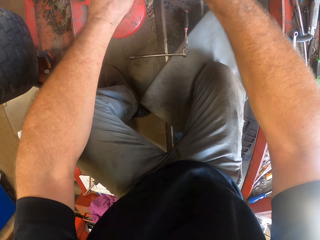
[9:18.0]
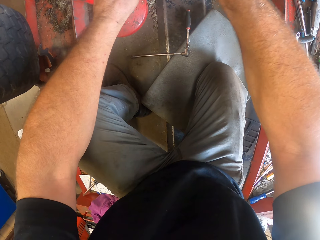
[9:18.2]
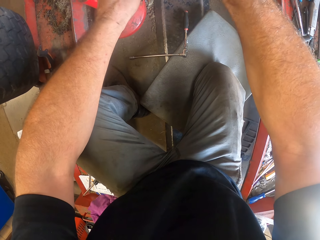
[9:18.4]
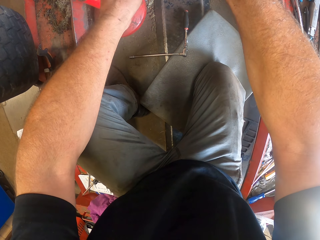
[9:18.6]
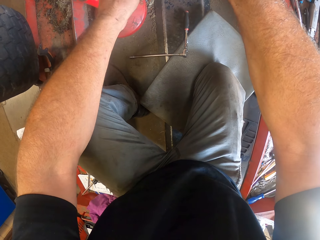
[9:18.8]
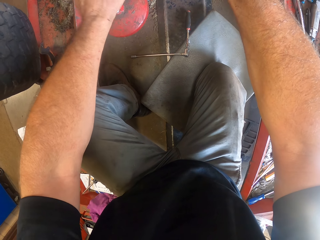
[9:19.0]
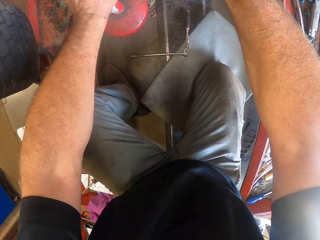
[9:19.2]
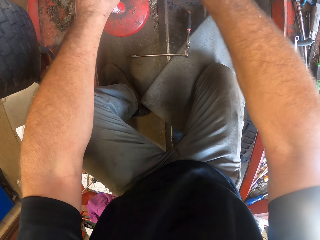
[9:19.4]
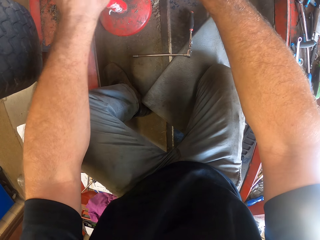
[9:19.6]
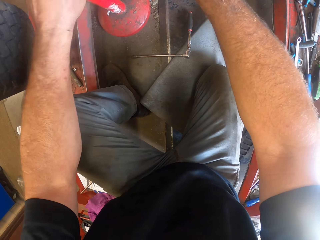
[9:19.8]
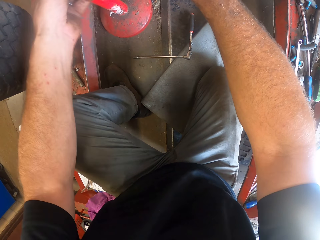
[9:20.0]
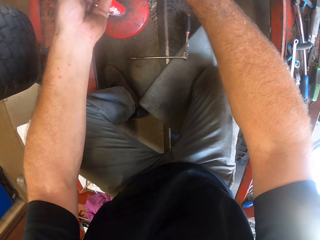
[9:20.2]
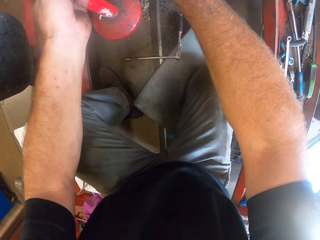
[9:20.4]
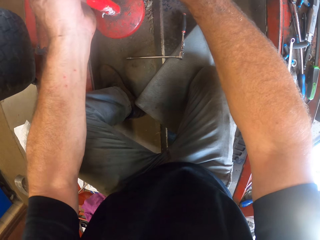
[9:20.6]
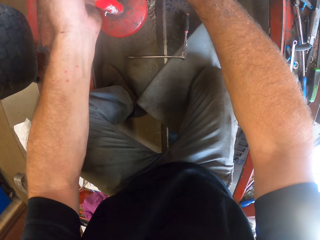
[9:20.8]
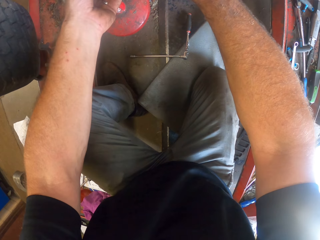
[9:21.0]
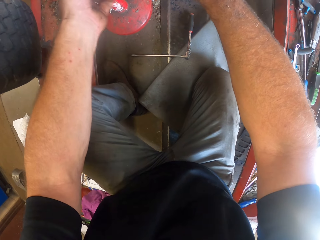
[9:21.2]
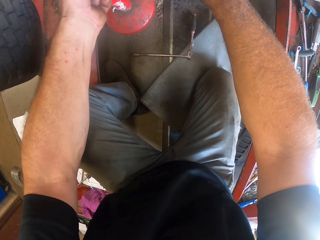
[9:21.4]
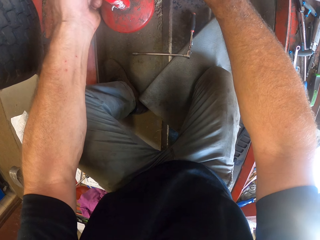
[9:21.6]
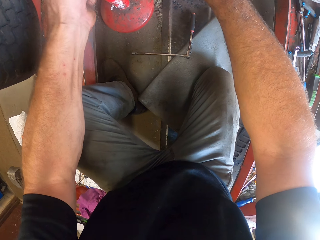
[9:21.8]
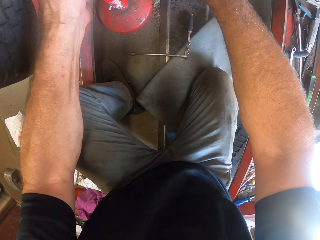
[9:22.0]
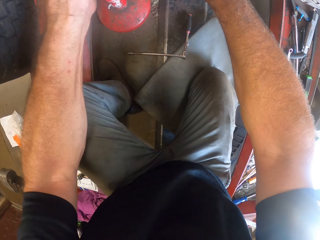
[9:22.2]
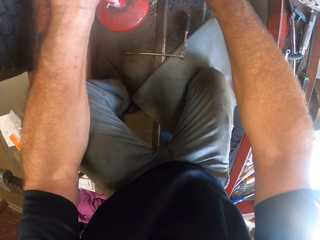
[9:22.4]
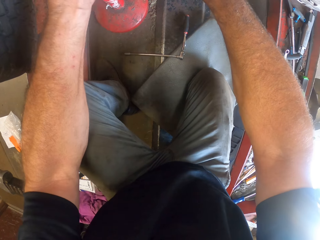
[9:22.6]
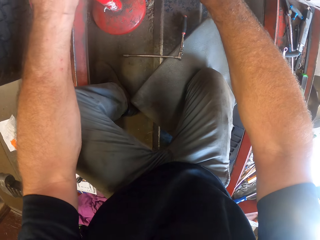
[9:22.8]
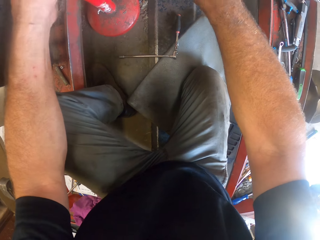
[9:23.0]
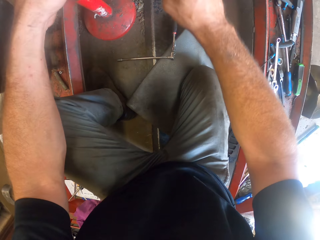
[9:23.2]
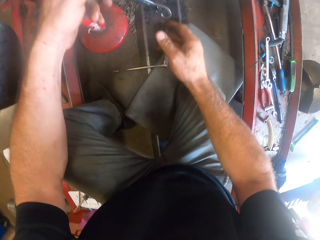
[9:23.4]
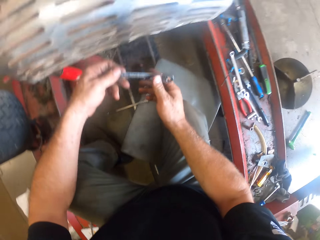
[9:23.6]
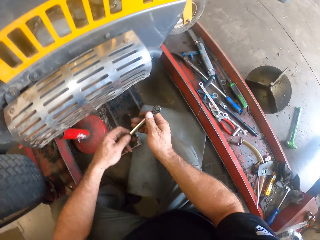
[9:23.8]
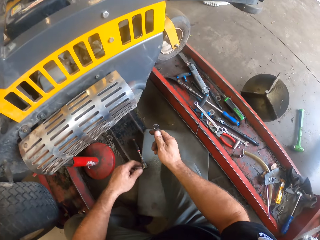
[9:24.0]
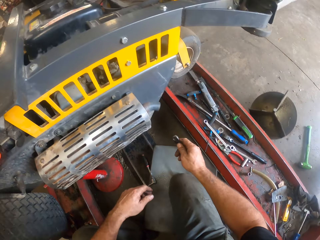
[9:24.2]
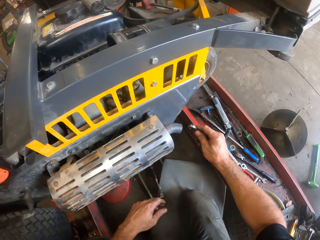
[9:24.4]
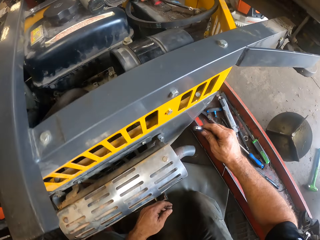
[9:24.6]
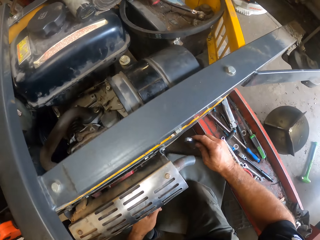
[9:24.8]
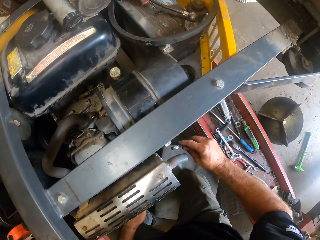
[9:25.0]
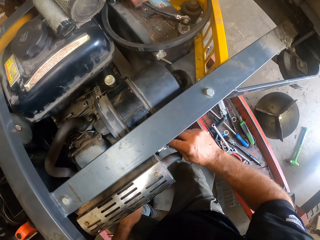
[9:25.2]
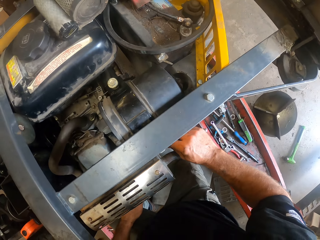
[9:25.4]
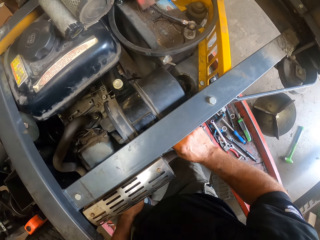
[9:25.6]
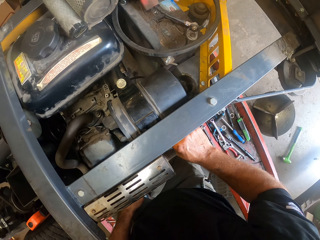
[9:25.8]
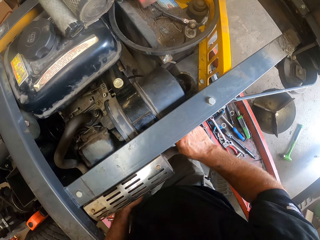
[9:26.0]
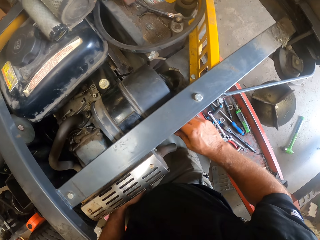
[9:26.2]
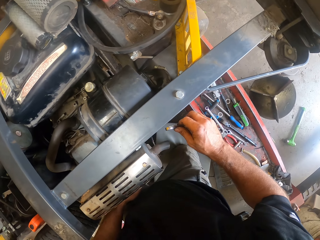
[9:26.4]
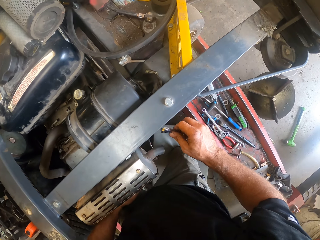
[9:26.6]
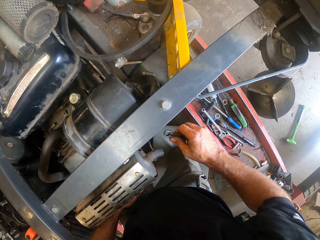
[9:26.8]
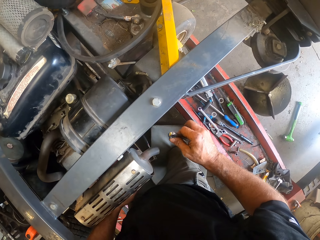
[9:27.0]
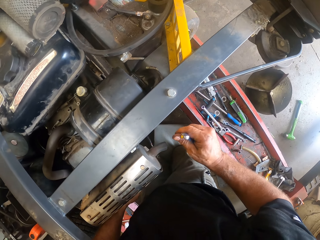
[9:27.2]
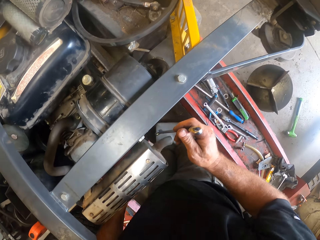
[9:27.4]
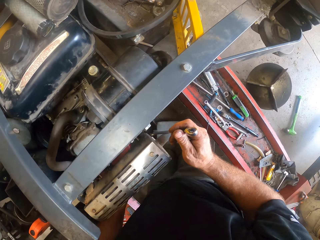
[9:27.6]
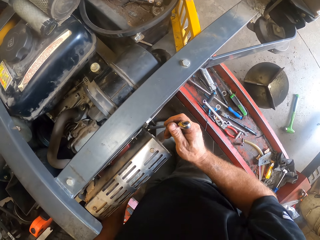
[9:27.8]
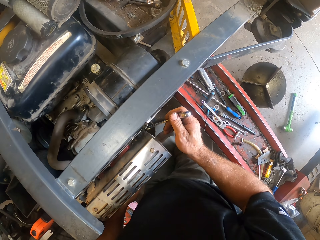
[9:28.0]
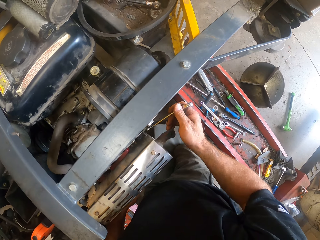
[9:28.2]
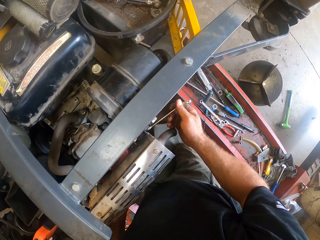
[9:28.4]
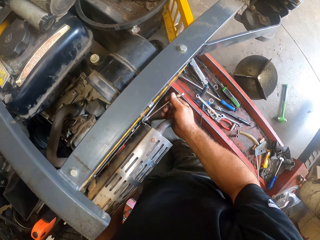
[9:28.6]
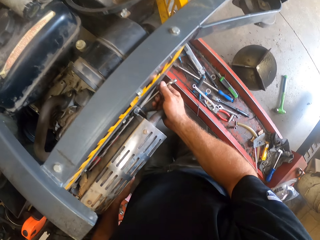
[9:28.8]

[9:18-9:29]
The camera wearer holds the spanner. They tighten the nut with the spanner. They hold the spanner.

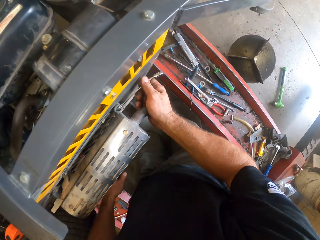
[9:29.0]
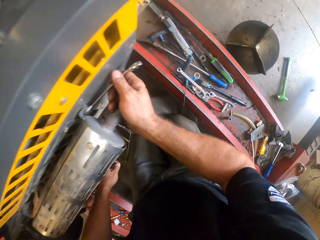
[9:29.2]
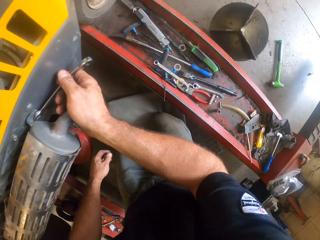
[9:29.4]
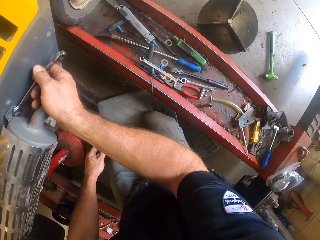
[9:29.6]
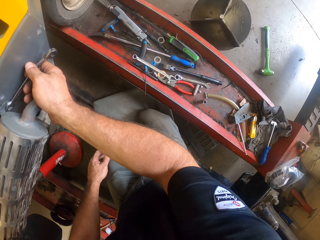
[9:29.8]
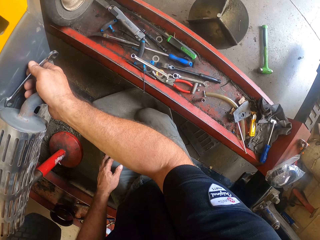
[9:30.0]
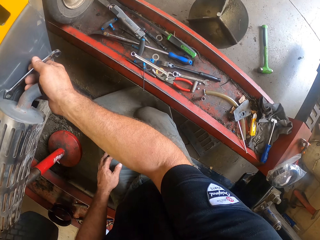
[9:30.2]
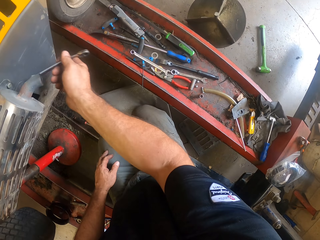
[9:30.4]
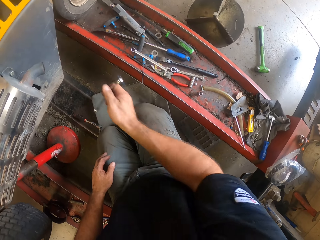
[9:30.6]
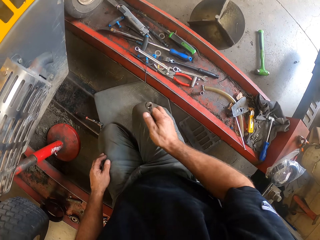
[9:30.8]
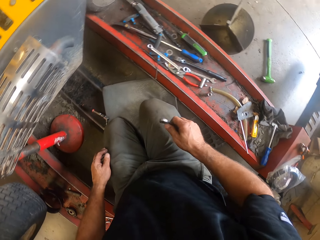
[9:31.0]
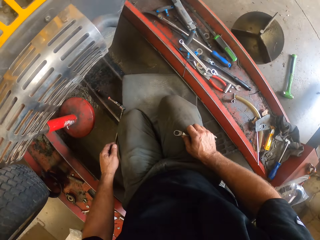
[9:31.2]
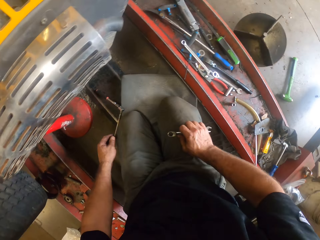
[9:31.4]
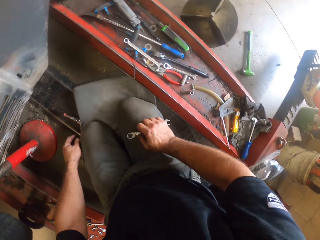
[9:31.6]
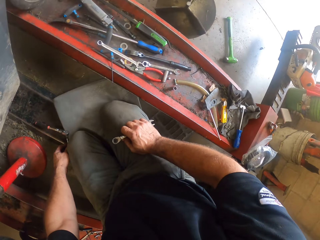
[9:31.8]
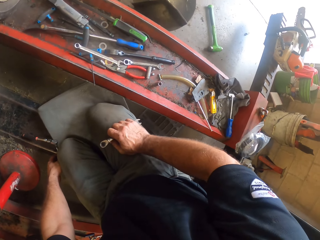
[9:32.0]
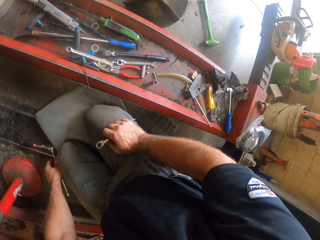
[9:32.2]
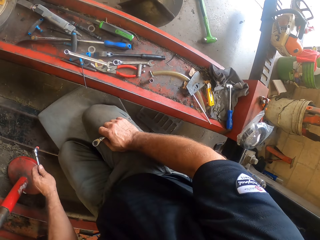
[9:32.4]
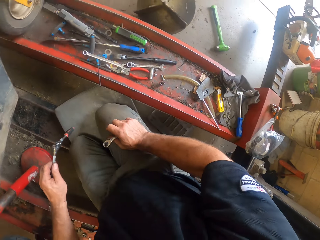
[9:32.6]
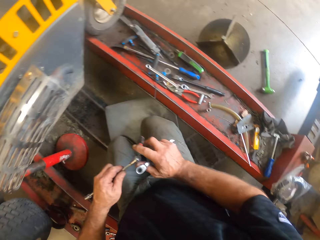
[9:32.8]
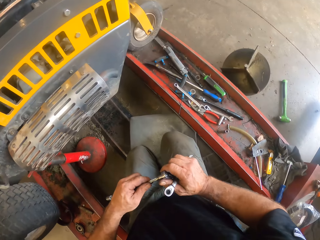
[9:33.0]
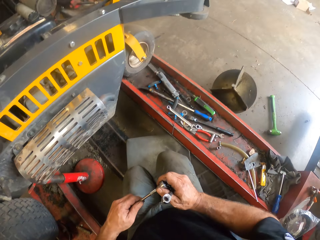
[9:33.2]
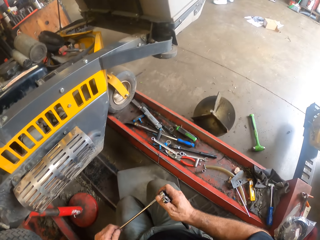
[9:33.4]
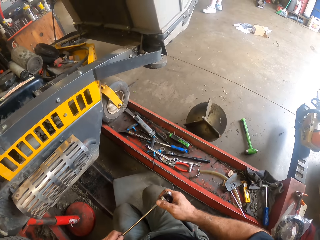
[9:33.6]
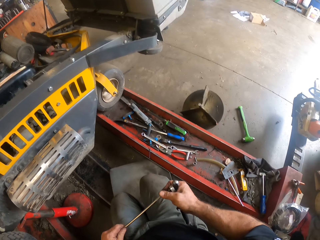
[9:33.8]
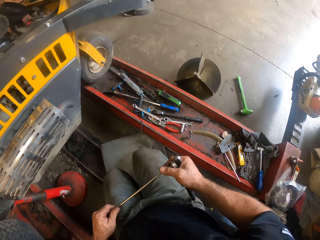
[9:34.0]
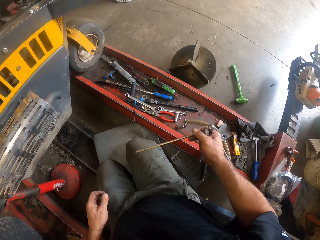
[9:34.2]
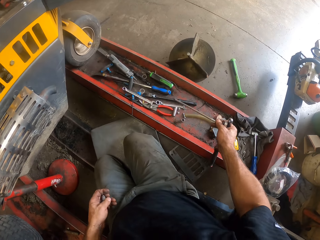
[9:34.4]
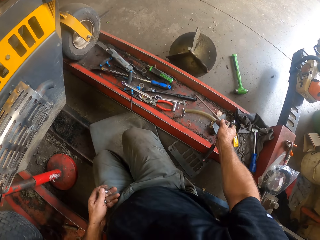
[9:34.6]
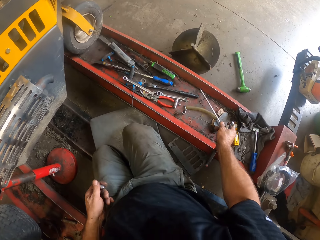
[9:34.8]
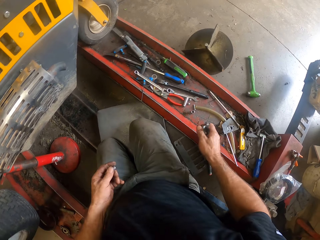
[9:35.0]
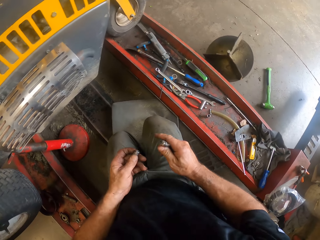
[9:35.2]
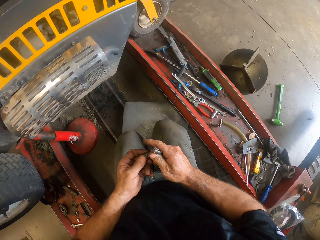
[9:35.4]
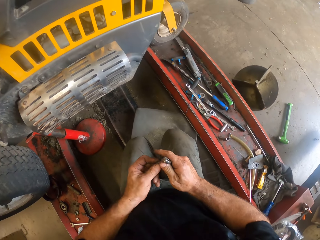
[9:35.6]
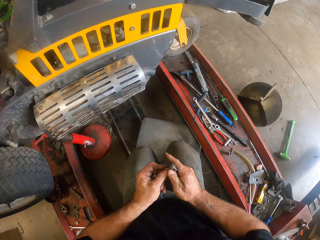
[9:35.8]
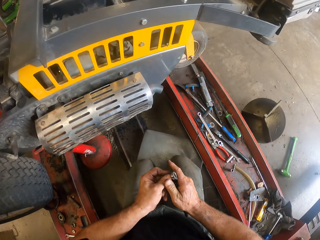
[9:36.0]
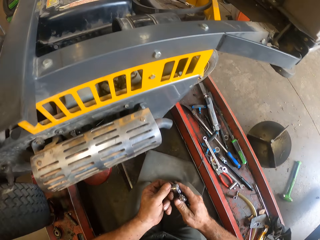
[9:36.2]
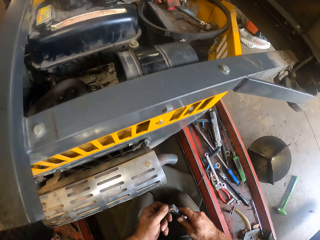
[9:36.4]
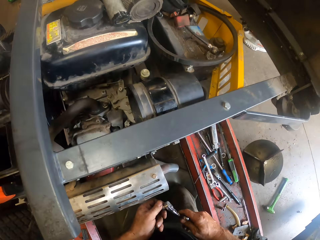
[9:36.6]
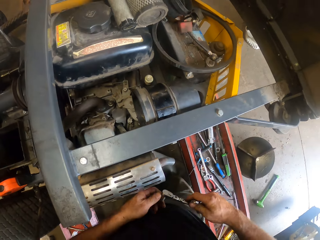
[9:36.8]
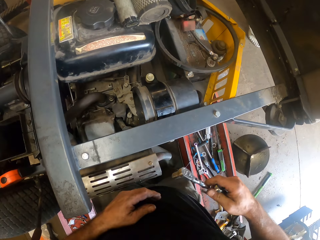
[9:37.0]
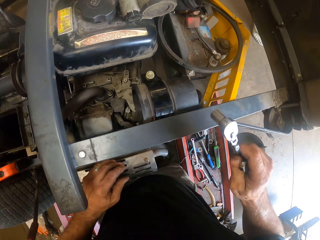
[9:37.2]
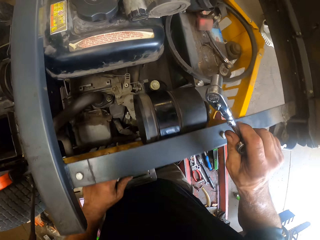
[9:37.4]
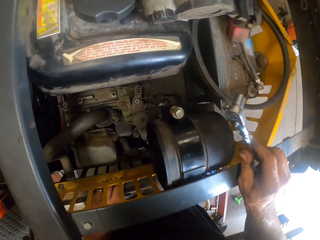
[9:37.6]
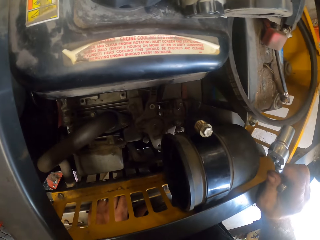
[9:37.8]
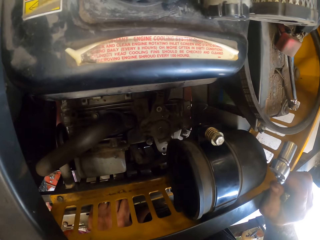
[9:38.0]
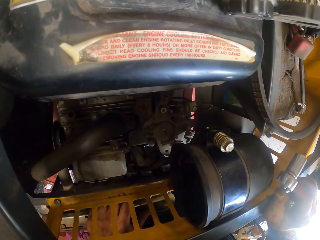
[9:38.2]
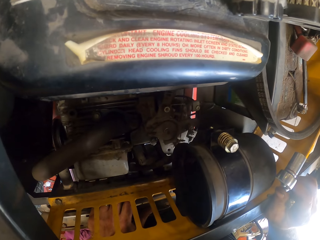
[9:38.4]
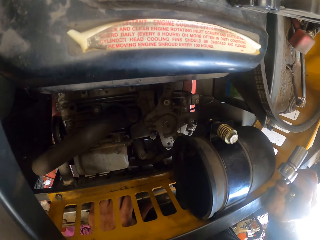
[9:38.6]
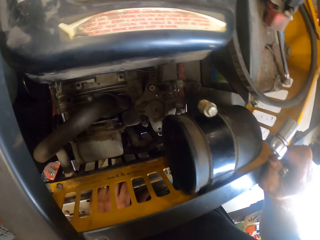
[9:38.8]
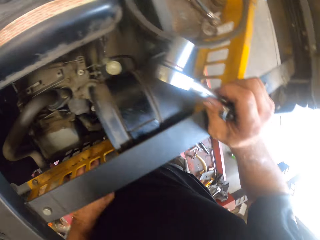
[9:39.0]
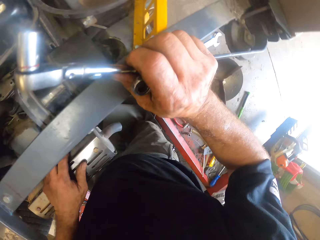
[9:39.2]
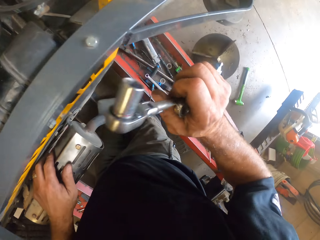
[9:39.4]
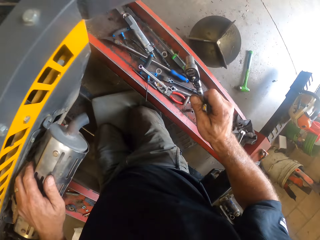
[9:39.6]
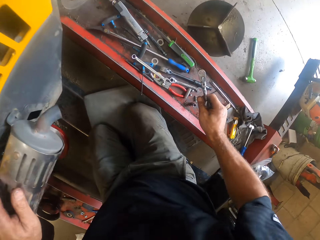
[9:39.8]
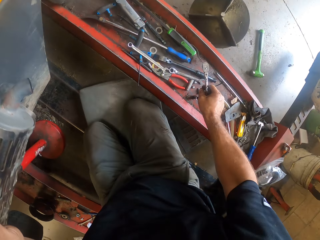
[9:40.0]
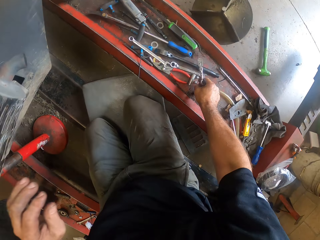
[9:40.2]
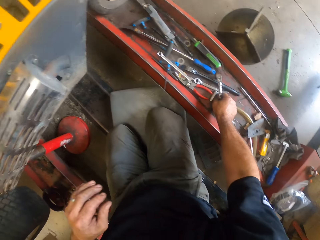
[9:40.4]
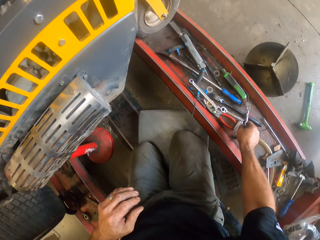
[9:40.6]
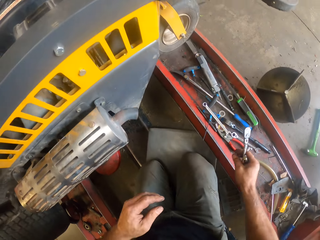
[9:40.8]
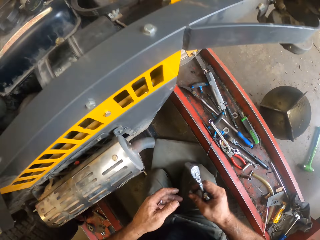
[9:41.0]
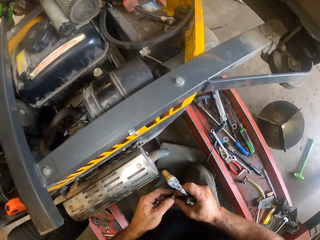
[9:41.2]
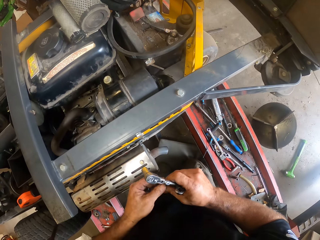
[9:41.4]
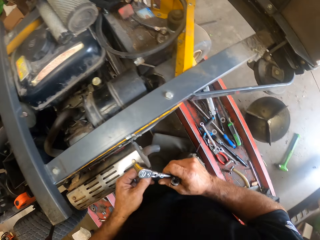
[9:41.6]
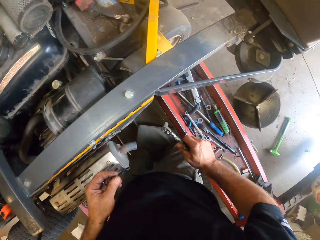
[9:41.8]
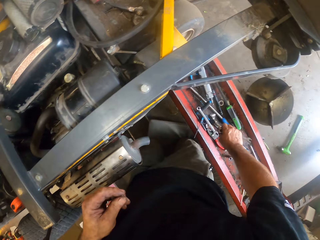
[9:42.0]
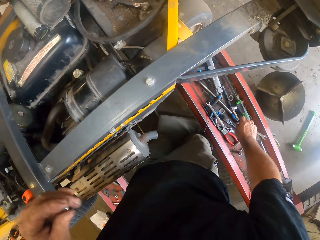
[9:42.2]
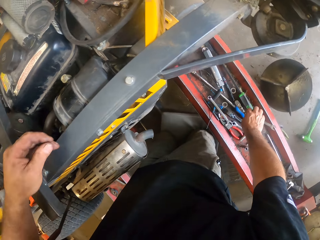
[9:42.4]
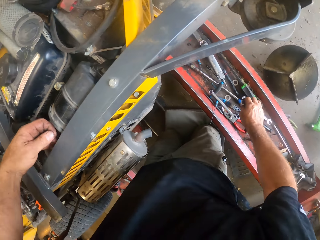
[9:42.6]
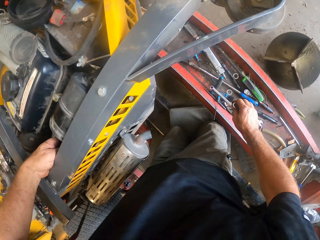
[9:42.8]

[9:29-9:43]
The camera wearer tightens the nut with a spanner. He stops tightening the nut. He picks the plug spanner in his left hand on the ground. He looks around the room. He removes a part of the plug spanner. He drops the plug spanner or drill bit on the rail. He attaches the part of the spanner to the other spanner in his right hand. He looks at the lawn mower. He picks a nut with his right hand on the rail. He holds the spanner. He drops the other part of the spanner on the rail with his right hand.
